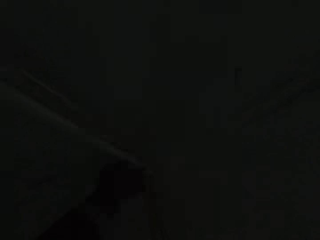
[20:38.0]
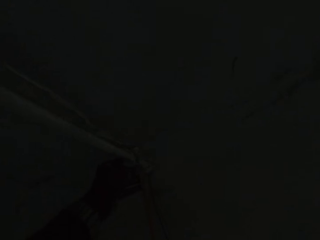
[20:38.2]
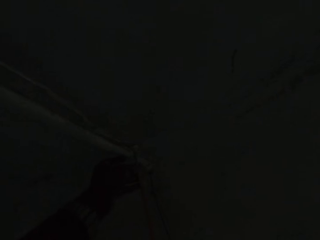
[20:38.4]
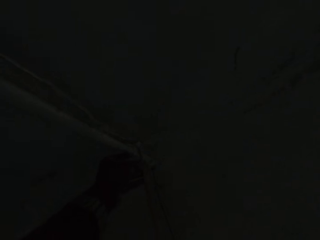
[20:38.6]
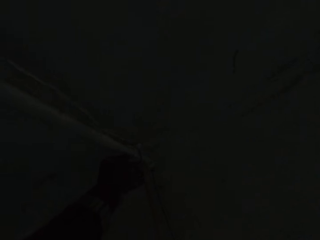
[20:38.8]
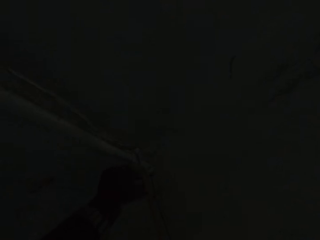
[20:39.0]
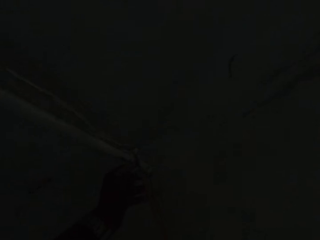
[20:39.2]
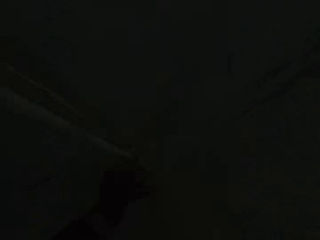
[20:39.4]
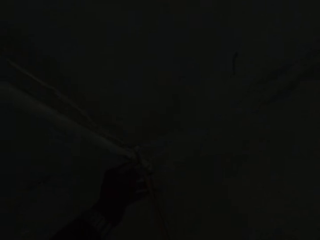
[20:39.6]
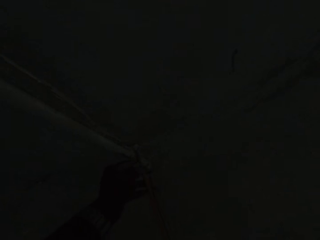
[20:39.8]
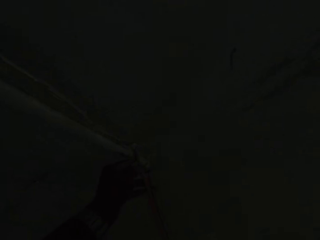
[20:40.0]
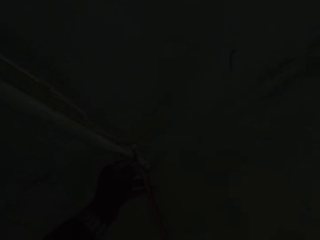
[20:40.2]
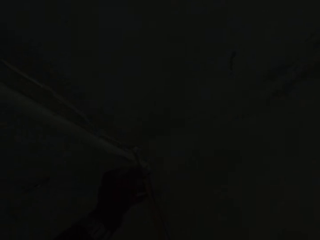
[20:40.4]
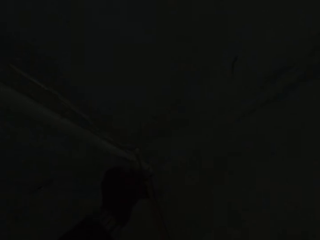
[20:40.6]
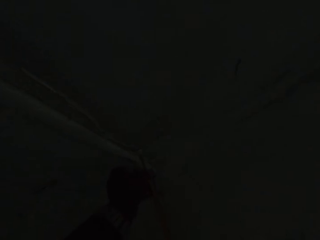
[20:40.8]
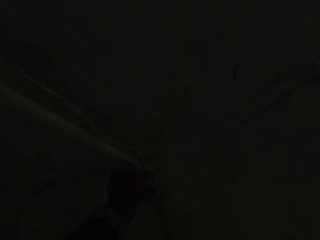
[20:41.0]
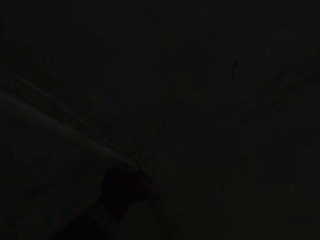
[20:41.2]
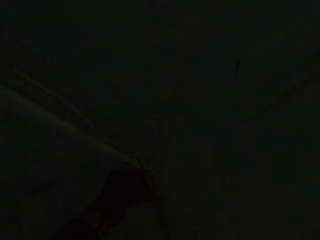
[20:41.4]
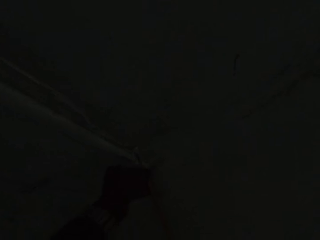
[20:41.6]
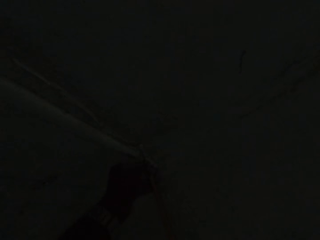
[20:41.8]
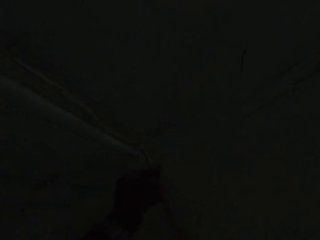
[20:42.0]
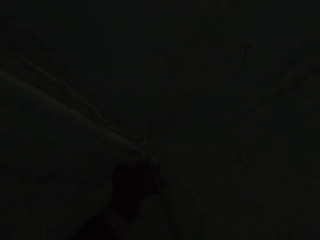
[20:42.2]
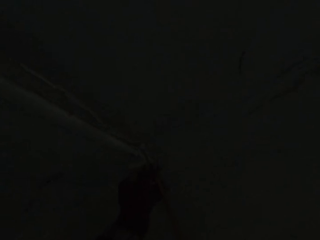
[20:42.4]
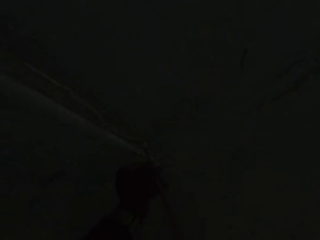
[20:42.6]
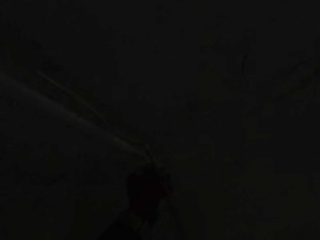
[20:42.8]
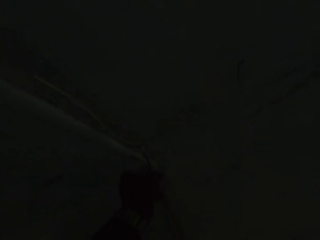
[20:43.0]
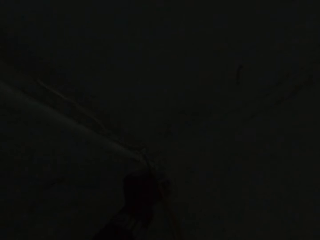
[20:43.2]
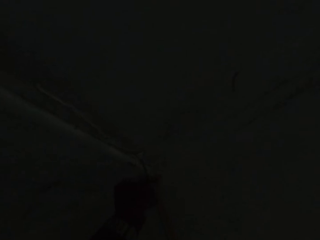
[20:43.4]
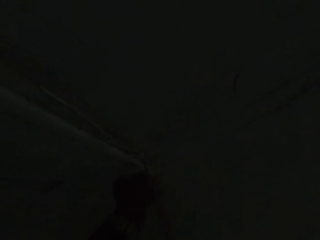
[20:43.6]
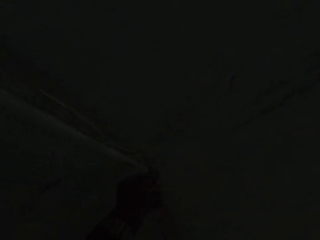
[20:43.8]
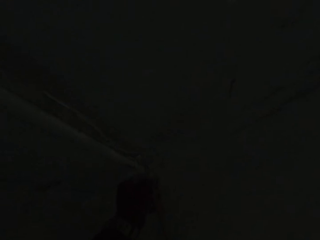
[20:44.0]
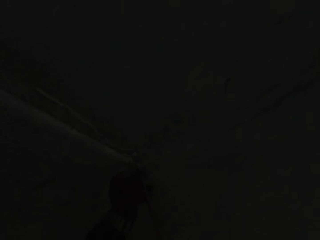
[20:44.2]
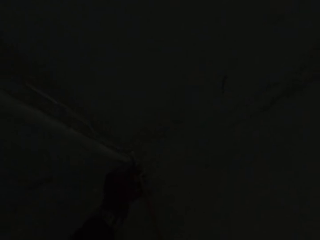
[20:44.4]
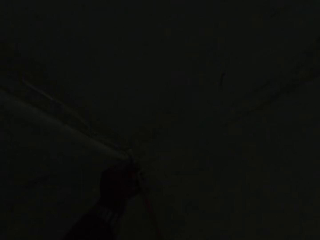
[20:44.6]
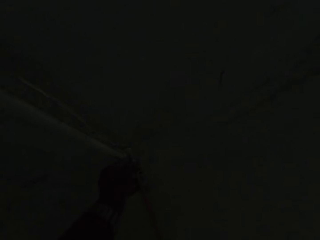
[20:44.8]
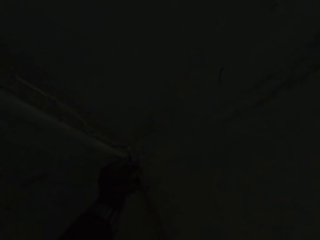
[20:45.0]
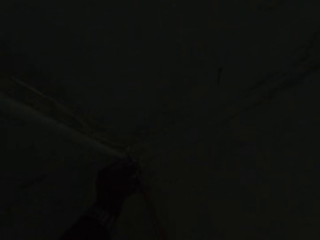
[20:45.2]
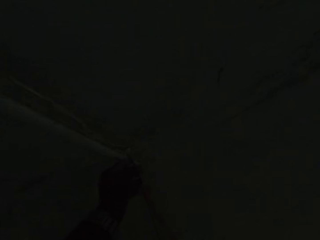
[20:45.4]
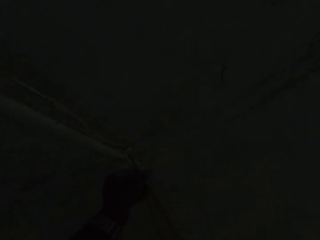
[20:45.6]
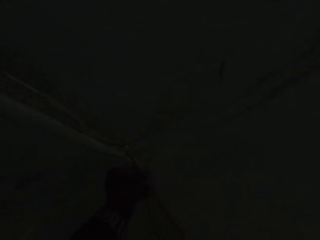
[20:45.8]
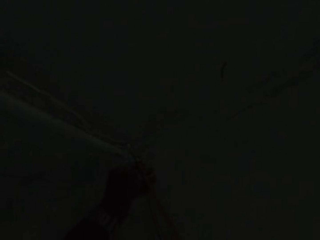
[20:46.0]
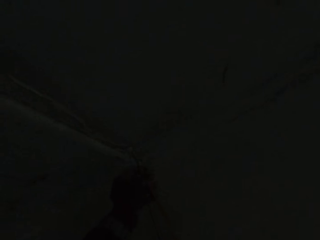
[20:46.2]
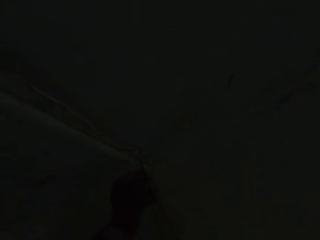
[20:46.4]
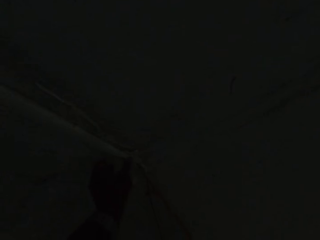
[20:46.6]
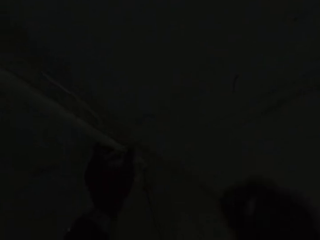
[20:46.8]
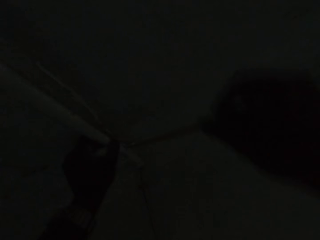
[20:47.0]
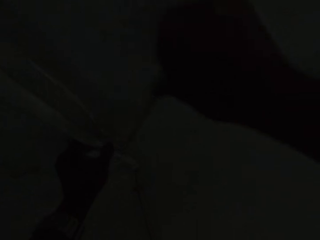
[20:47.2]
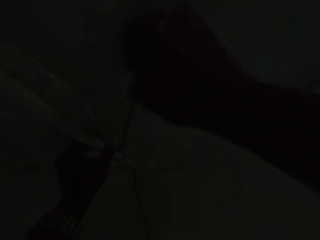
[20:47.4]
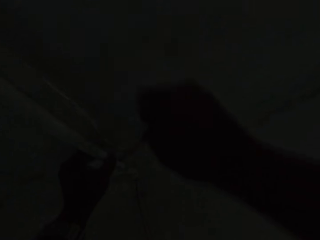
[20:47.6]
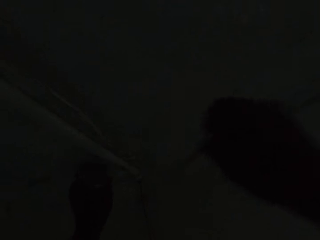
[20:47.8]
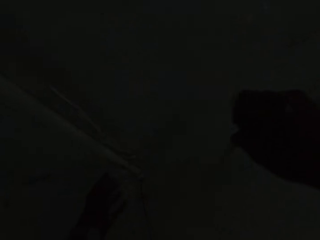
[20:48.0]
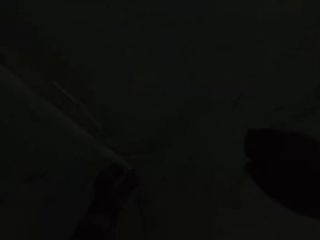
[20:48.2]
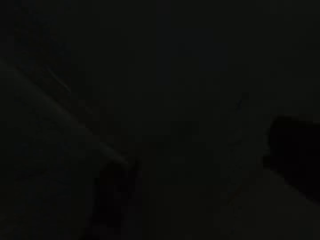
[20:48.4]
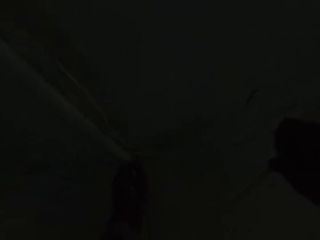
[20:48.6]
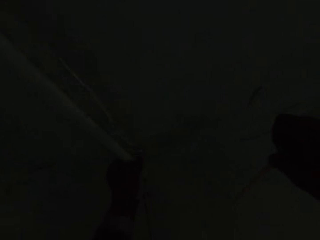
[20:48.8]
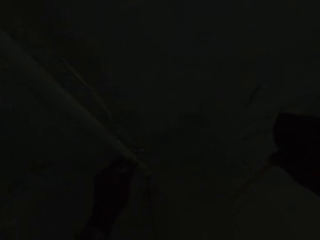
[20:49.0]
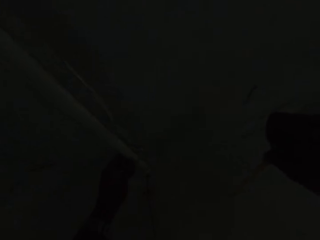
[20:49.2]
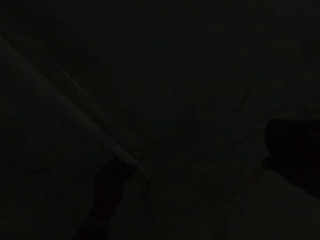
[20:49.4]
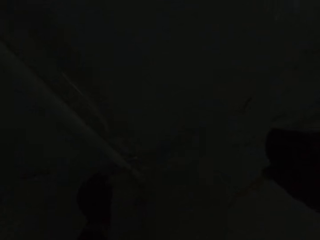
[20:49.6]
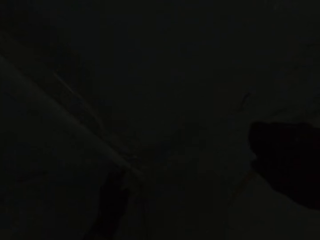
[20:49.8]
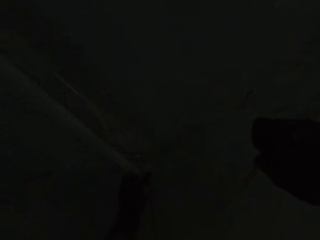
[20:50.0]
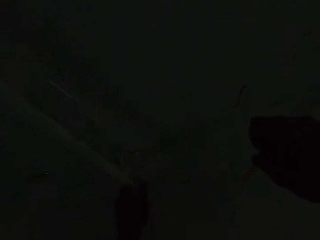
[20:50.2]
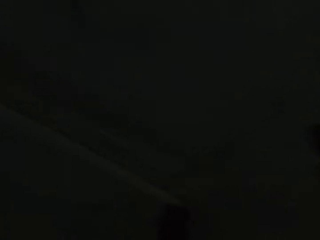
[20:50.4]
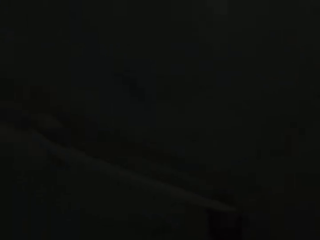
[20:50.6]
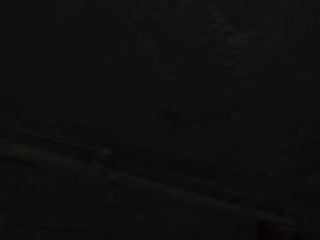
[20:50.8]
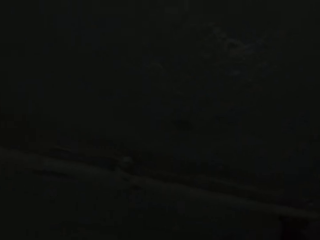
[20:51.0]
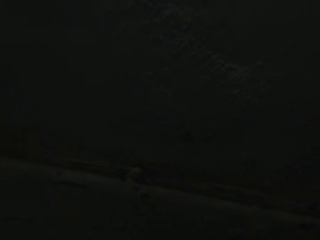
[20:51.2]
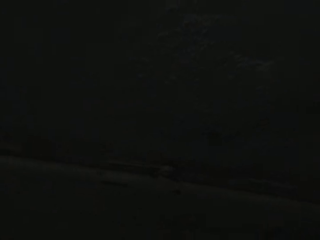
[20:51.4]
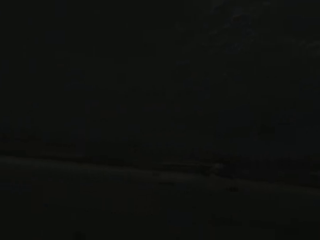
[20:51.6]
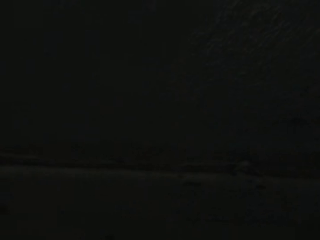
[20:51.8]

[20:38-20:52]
The camera wearer unscrews the screw on the wall with the screwdriver in his hands. He pulls the conduit pipe on the ceiling with his left hand. He loosens a cable clip from the conduit pipe with the screwdriver in his right hand. He removes the cable clip from the conduit pipe with the screwdriver in his right hand.

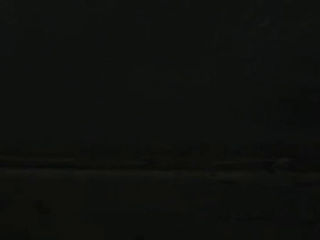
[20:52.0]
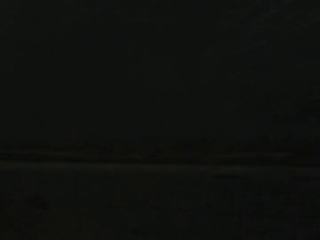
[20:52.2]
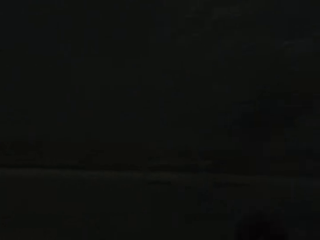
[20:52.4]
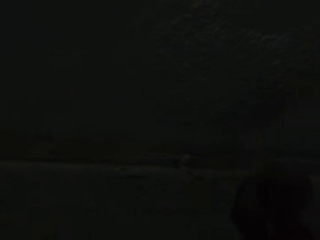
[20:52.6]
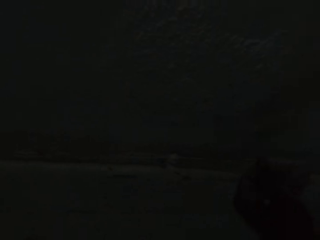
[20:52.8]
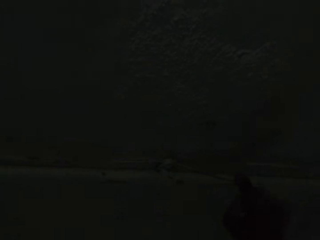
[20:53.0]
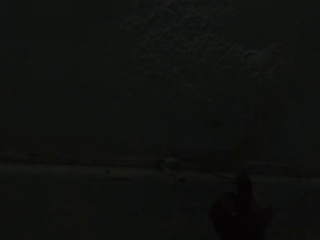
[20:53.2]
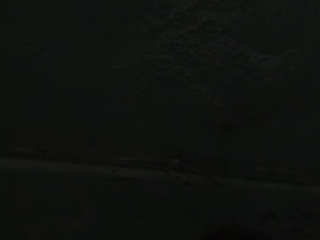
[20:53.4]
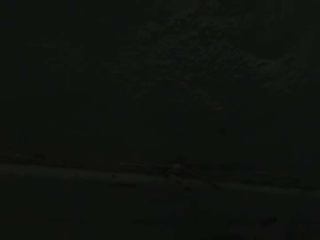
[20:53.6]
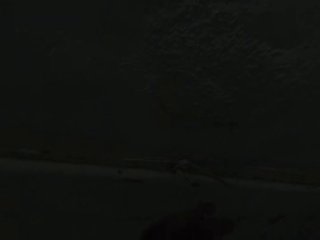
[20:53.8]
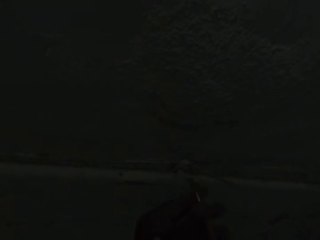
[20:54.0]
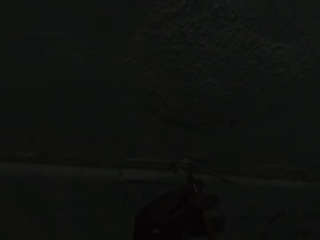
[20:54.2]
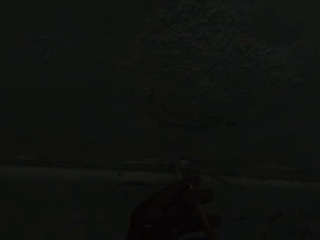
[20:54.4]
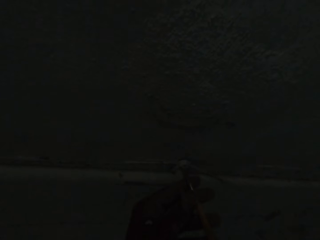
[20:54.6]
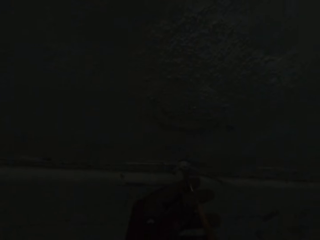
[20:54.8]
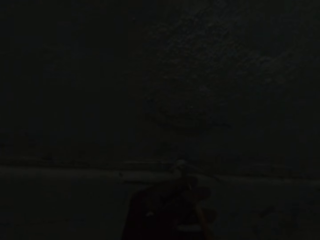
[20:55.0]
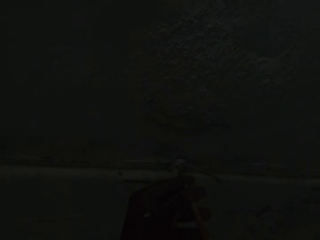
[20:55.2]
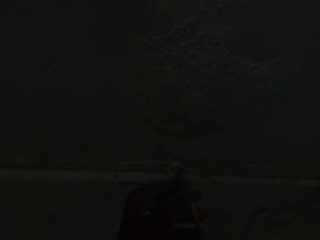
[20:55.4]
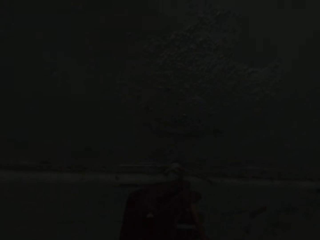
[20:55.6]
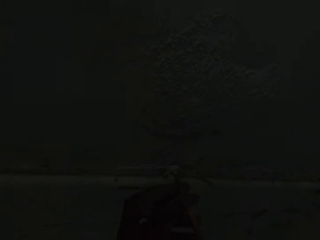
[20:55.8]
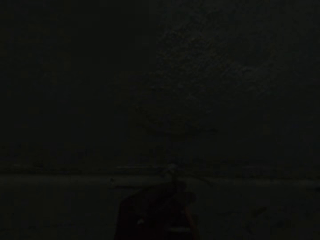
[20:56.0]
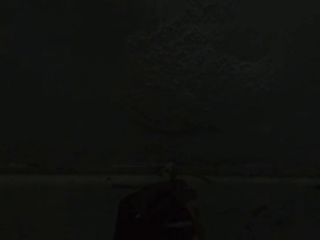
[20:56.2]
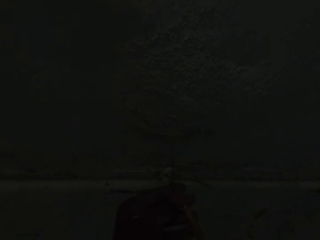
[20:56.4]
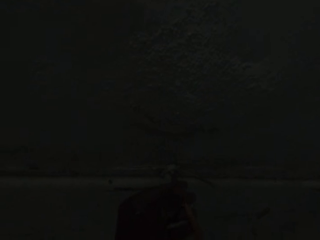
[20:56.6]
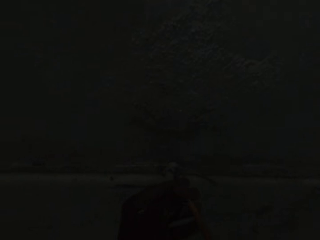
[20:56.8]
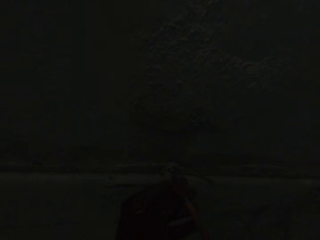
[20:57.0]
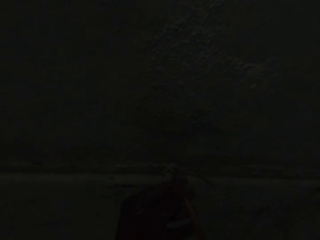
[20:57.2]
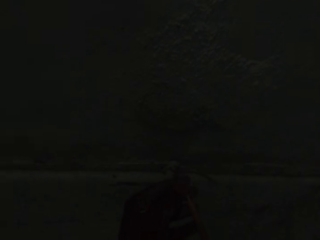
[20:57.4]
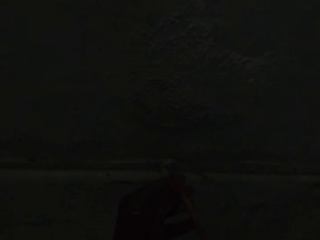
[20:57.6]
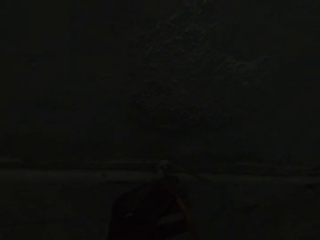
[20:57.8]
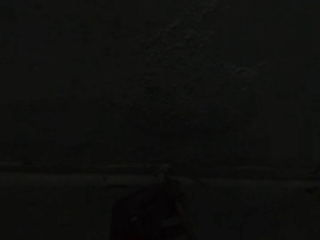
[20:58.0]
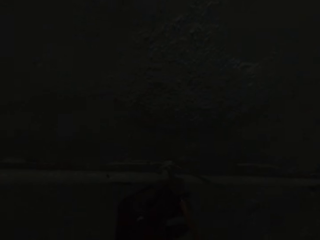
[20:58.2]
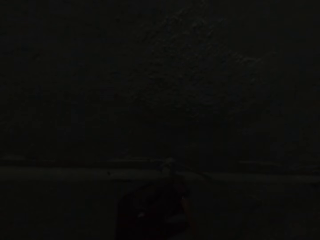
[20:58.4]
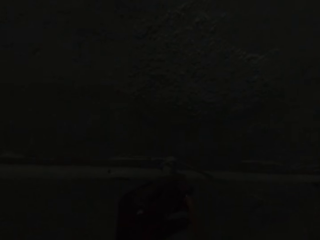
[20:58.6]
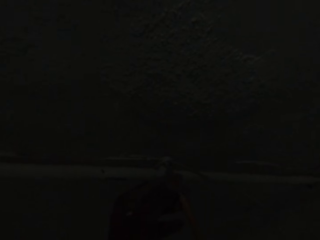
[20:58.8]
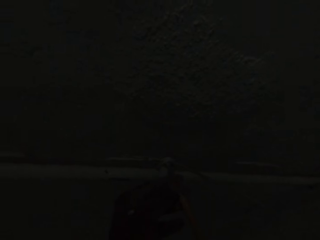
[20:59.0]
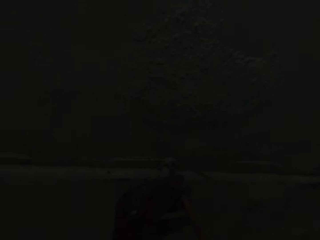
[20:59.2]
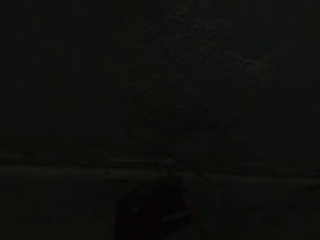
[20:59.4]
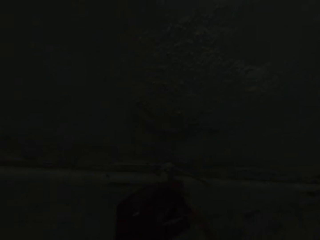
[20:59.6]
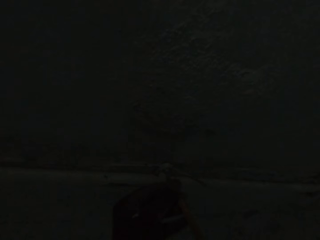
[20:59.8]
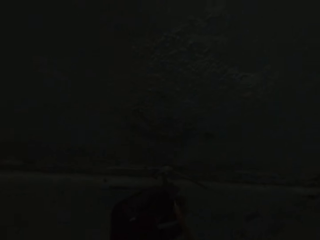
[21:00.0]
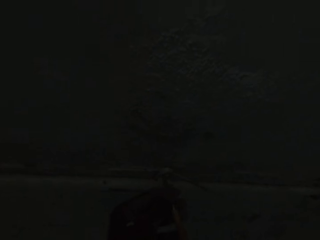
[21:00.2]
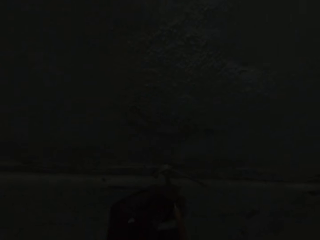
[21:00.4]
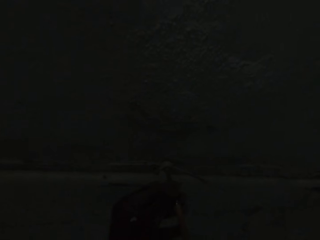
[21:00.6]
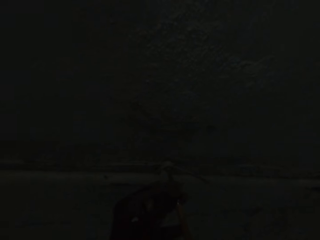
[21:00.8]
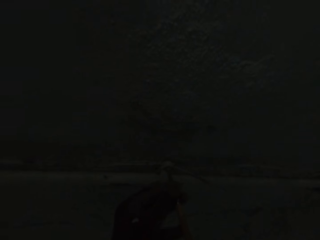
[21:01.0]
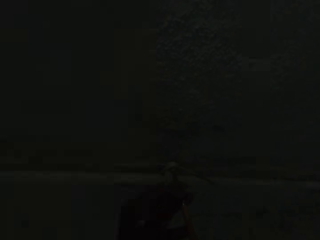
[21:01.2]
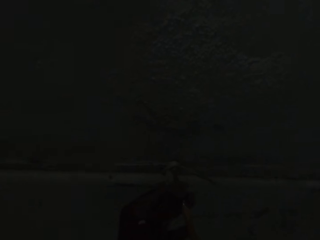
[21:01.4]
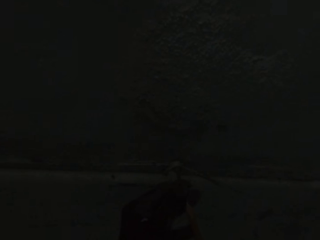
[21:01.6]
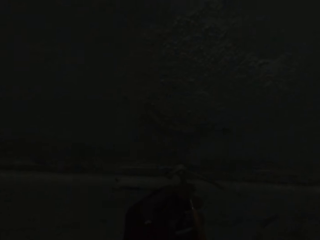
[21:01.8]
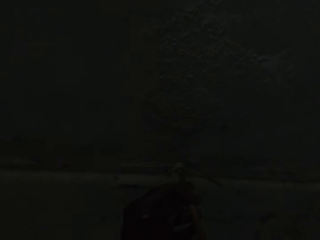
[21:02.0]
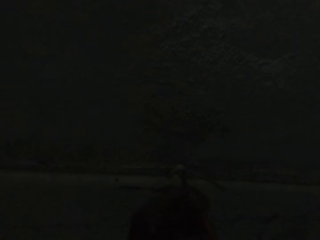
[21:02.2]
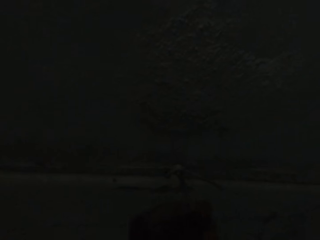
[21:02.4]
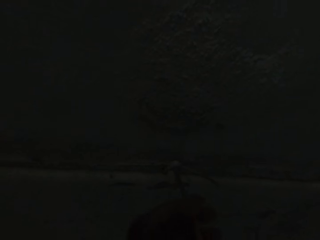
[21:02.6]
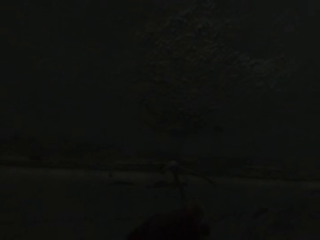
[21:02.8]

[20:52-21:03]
The camera wearer trims the wire on the ceiling with the wire cutter in his right hand. He unscrews the screw on the ceiling with the screwdriver in his hands.
